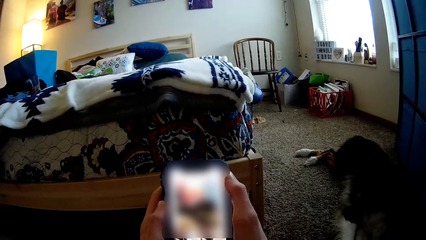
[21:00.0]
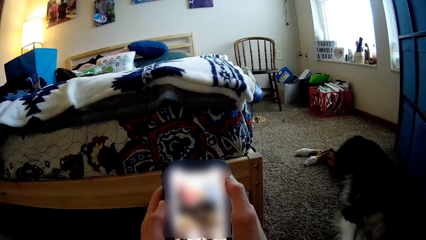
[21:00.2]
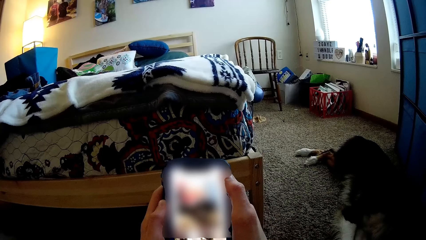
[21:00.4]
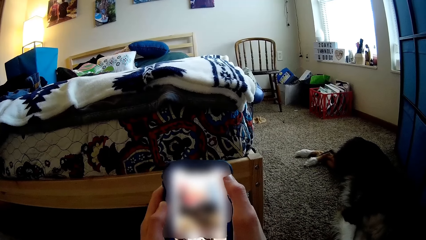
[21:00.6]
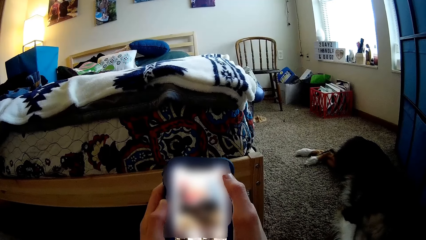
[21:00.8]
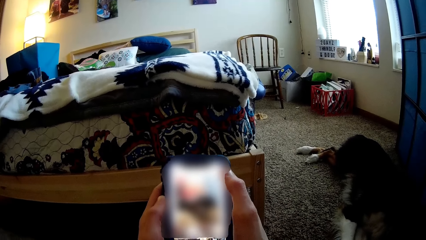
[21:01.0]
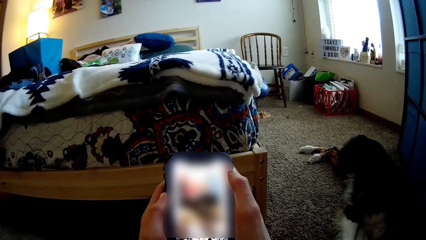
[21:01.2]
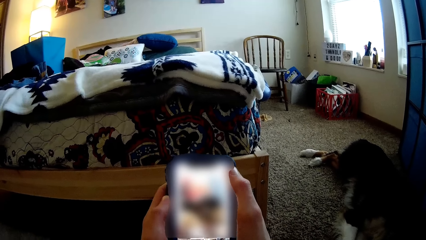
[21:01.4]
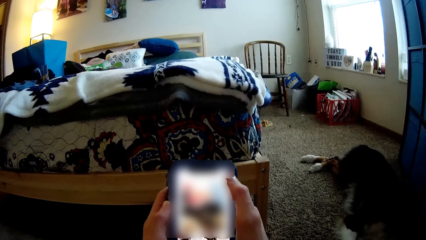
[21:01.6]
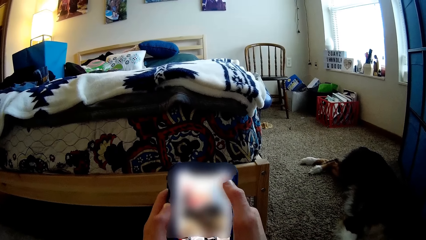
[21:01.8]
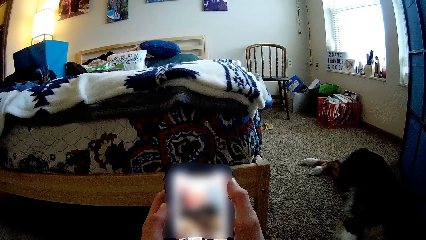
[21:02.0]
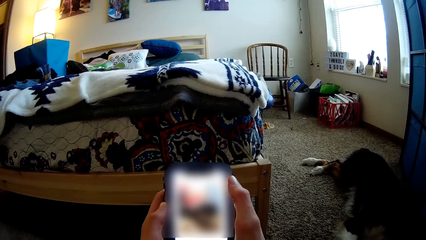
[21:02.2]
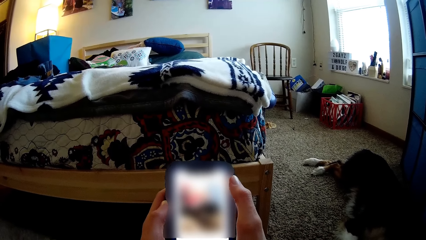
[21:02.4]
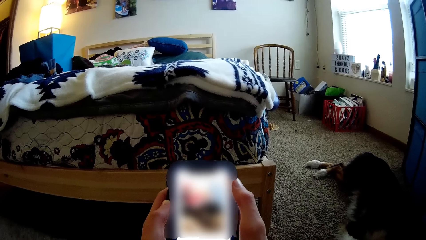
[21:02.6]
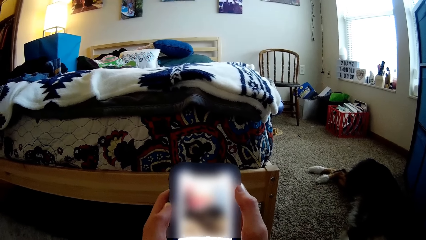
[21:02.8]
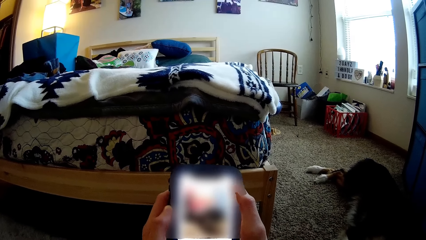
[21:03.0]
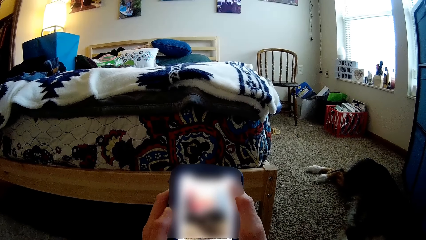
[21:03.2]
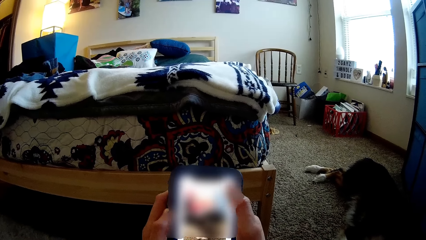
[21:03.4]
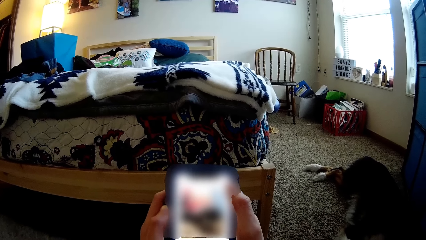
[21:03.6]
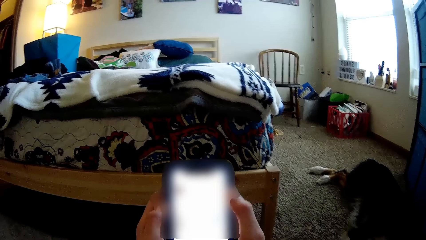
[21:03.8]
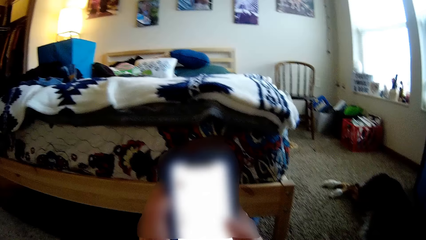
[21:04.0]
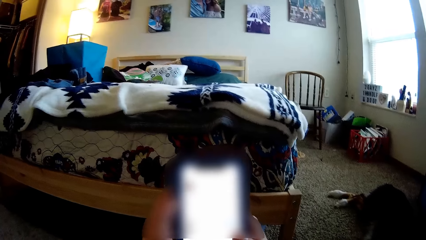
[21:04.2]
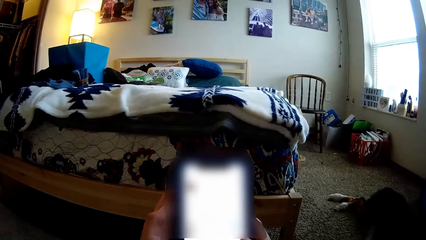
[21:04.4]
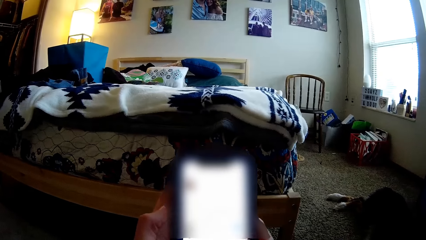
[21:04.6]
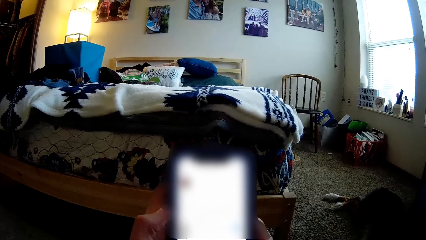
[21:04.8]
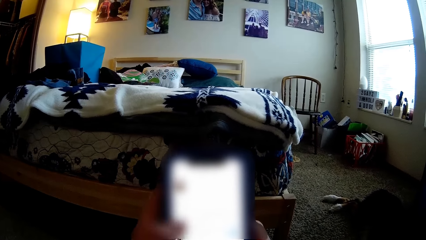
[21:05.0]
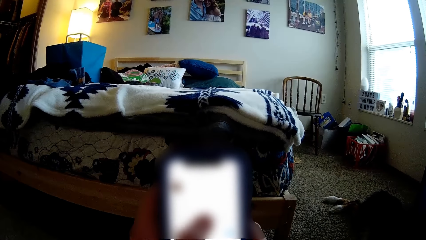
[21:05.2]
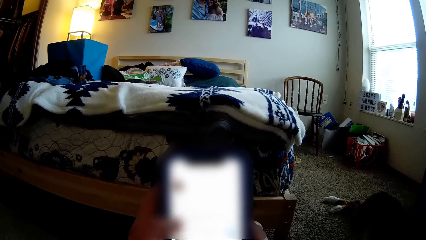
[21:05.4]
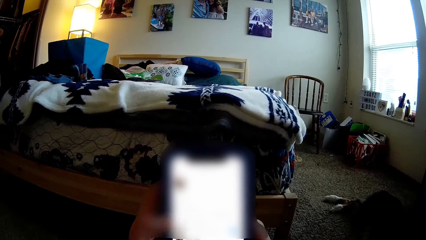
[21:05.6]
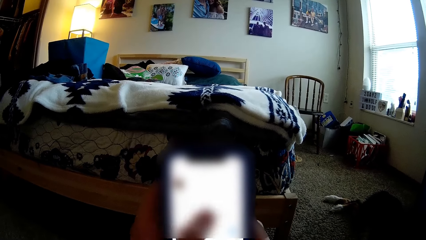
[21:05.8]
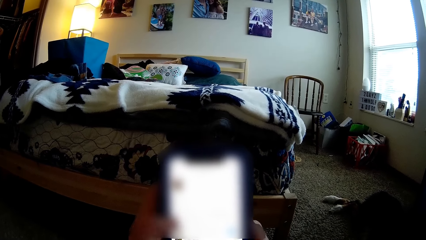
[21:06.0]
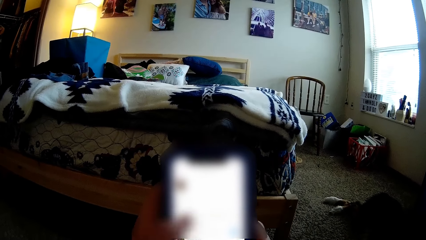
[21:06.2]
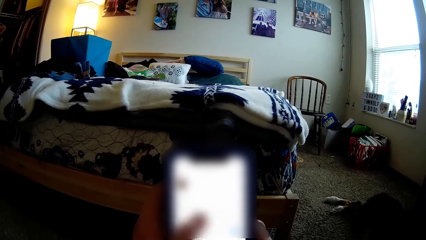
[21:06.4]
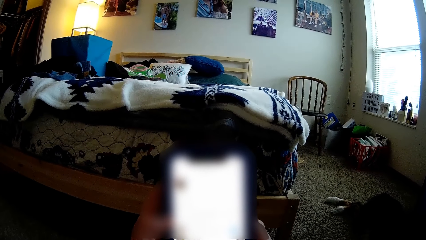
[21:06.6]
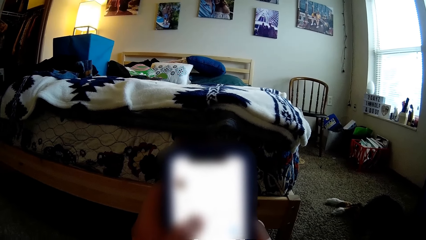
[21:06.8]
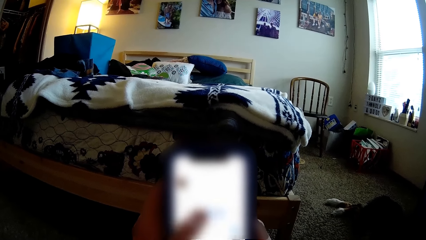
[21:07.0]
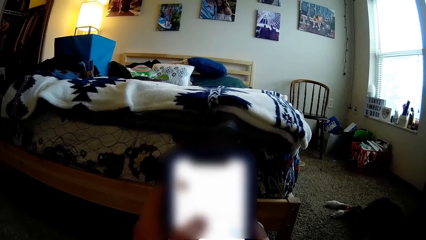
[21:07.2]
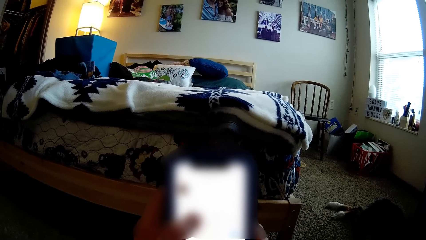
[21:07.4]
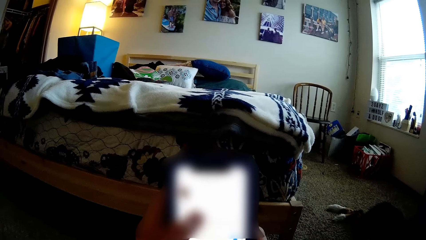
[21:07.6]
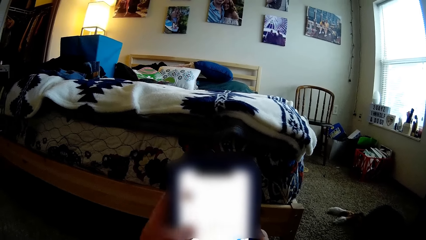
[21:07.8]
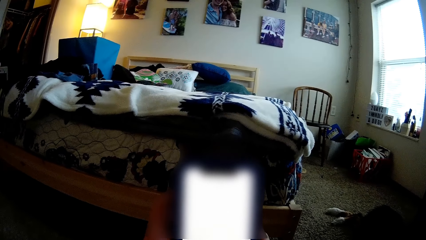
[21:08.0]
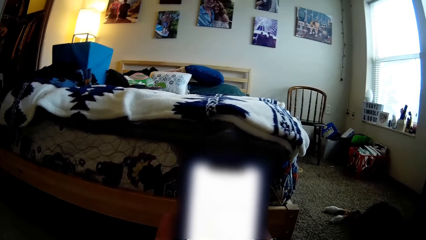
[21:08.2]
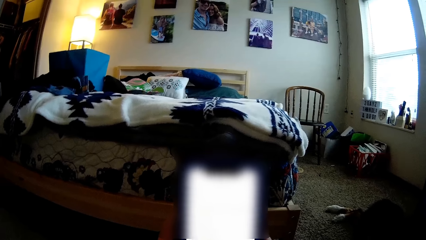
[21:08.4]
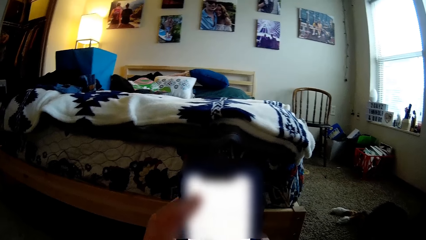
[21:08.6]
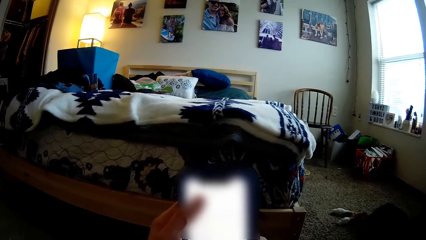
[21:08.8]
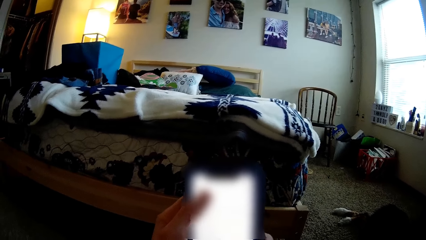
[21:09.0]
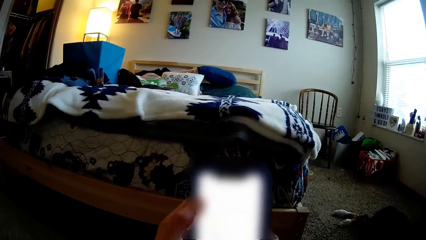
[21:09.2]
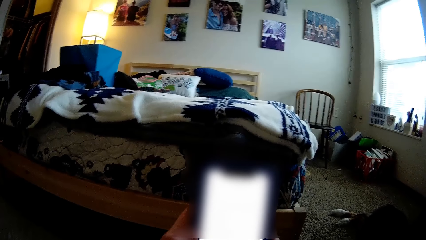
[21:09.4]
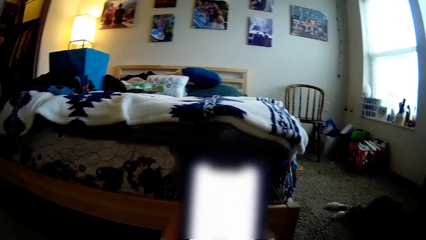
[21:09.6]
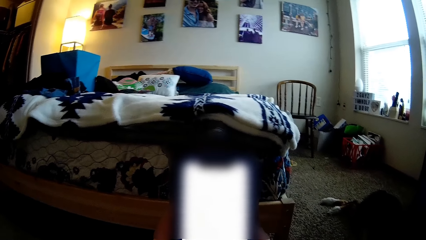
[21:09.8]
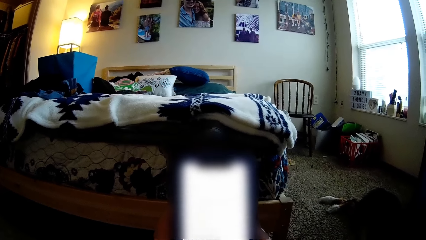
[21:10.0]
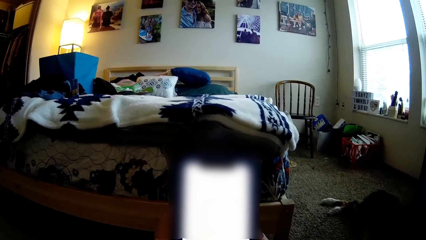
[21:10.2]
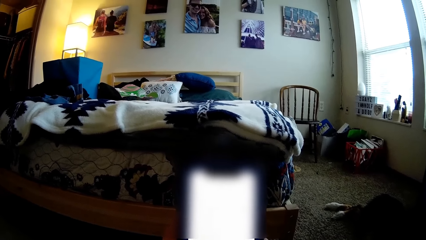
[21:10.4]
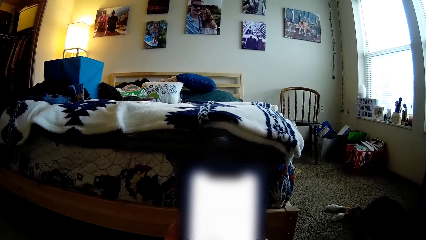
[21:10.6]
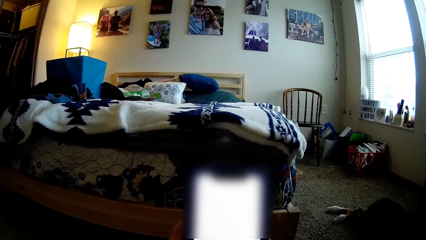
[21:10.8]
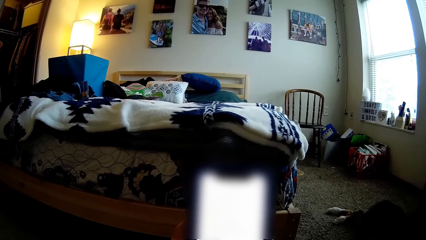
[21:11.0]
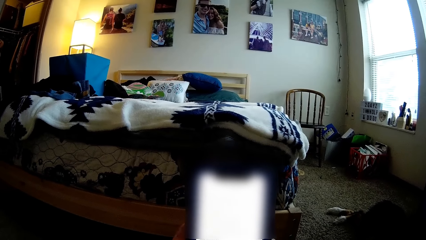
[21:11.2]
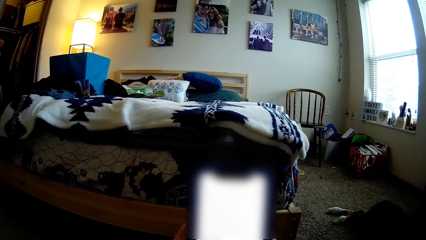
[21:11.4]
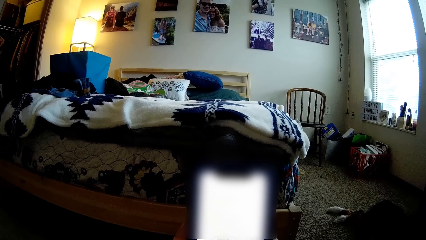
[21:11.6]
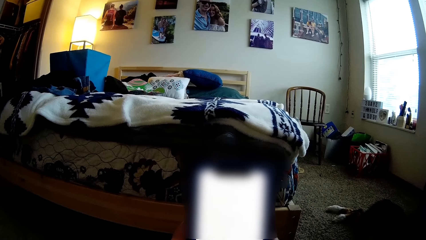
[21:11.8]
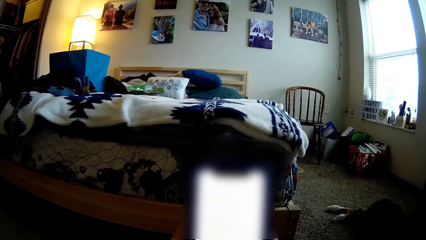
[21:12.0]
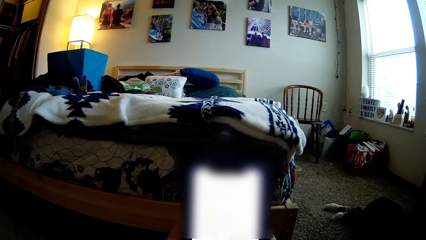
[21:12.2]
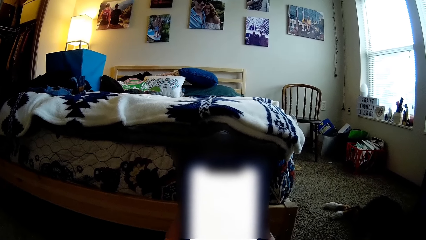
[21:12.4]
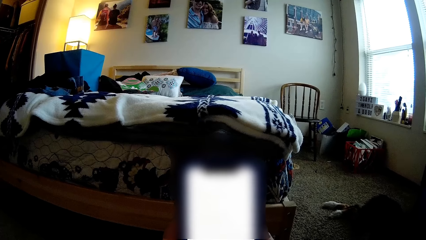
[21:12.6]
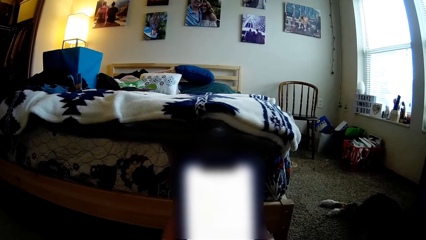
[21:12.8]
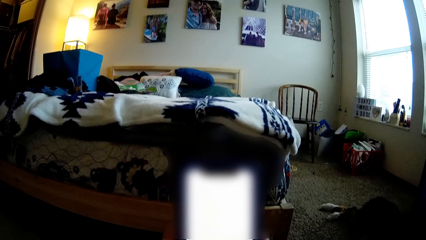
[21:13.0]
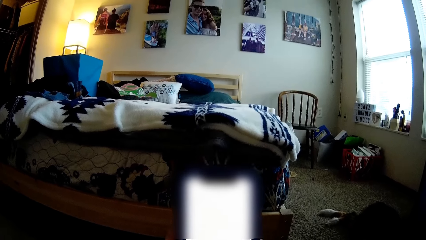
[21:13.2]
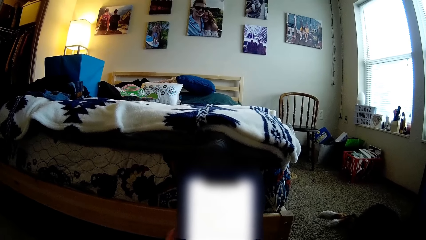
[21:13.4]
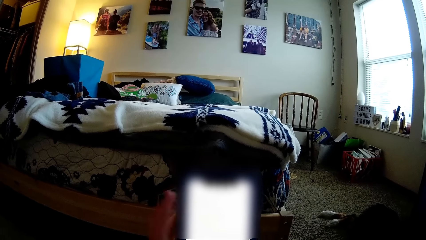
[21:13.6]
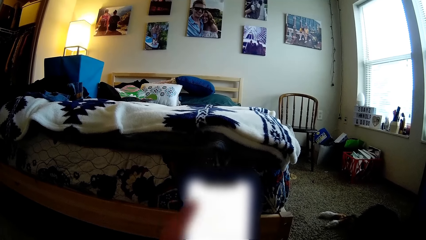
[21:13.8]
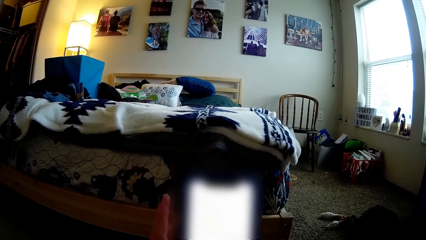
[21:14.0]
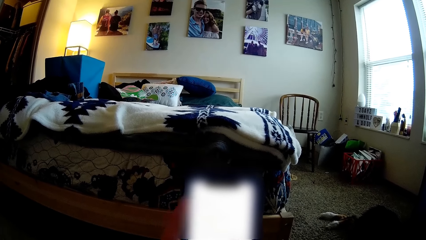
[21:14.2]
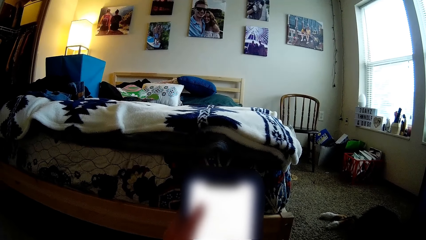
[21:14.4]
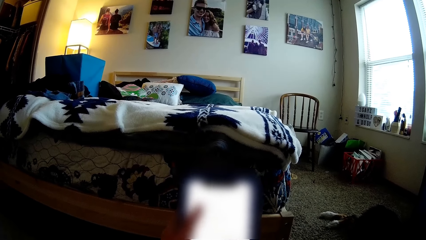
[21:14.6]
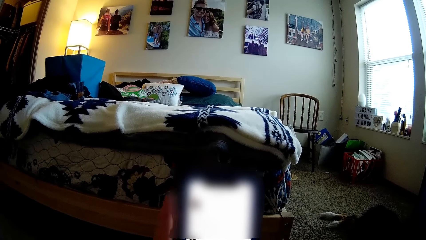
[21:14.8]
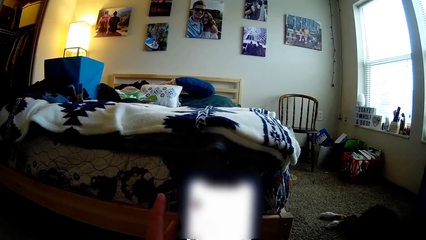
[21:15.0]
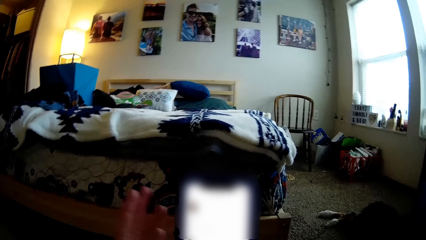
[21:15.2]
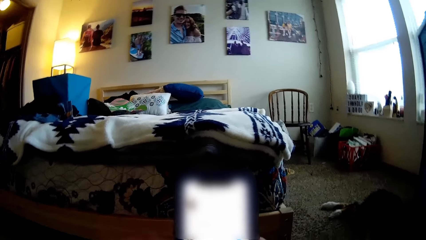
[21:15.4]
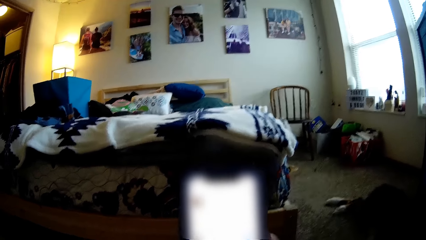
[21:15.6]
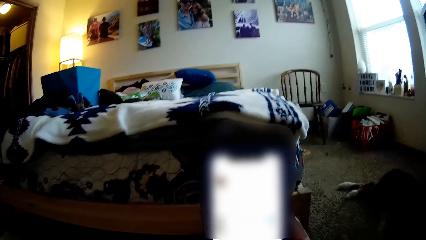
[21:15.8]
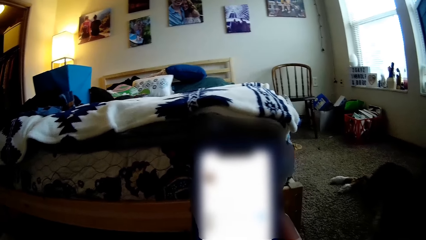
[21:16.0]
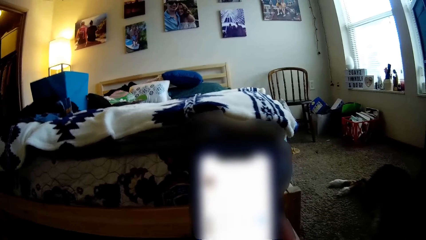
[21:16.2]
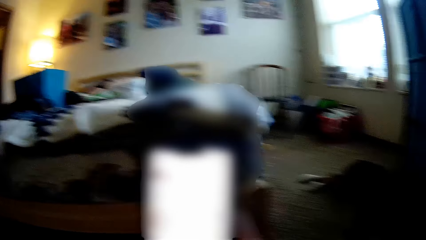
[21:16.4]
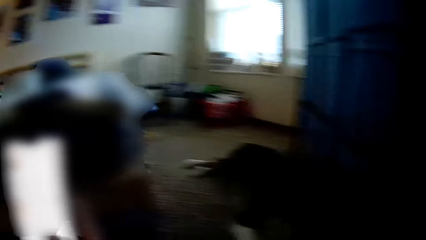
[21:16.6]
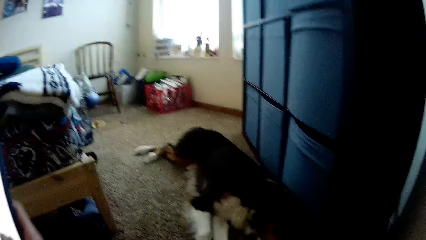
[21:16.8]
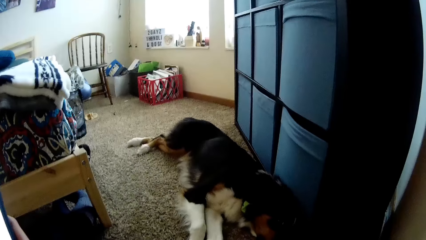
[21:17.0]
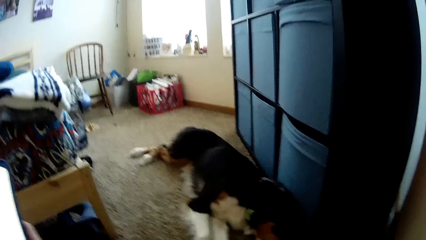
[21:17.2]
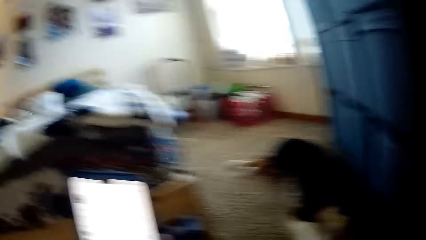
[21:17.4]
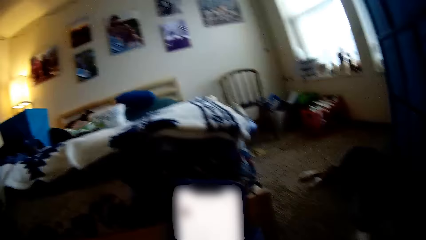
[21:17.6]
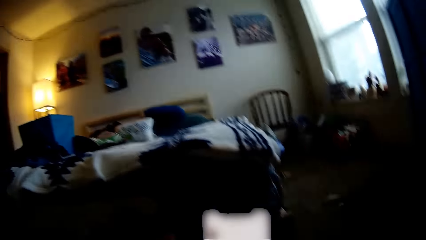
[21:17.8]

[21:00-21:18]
The camera wearer removes her left hand from the phone.
